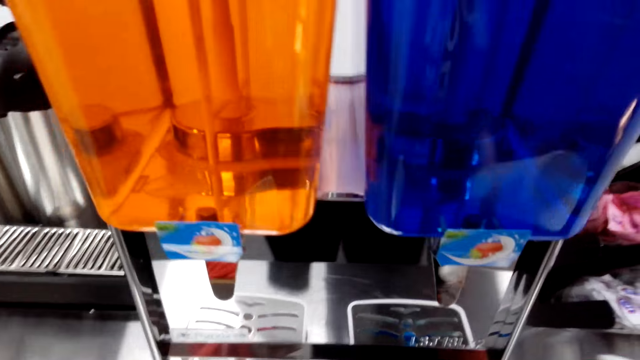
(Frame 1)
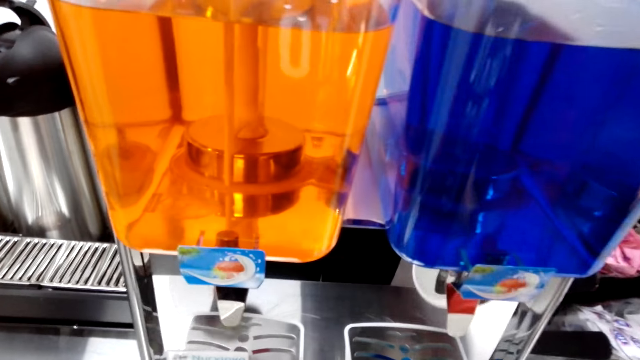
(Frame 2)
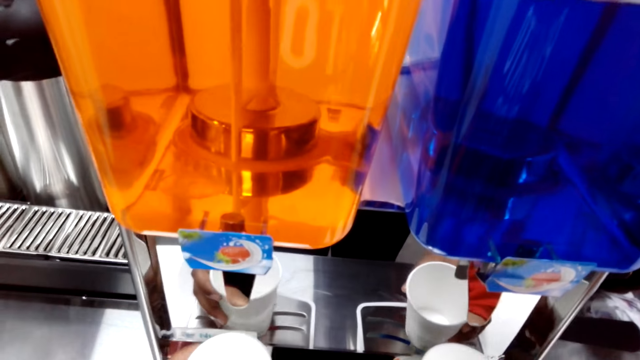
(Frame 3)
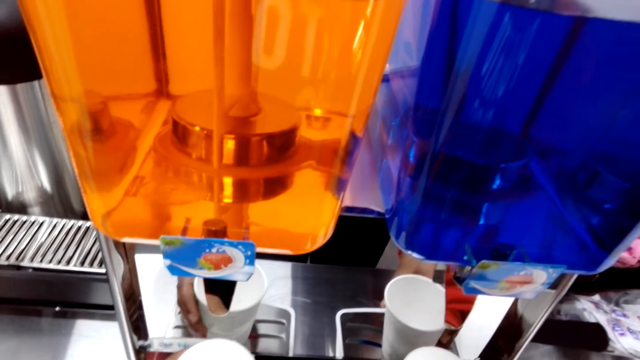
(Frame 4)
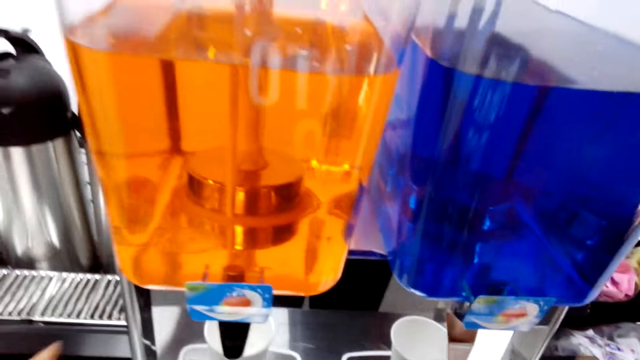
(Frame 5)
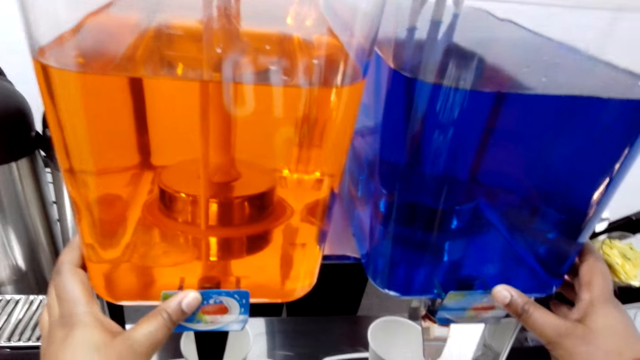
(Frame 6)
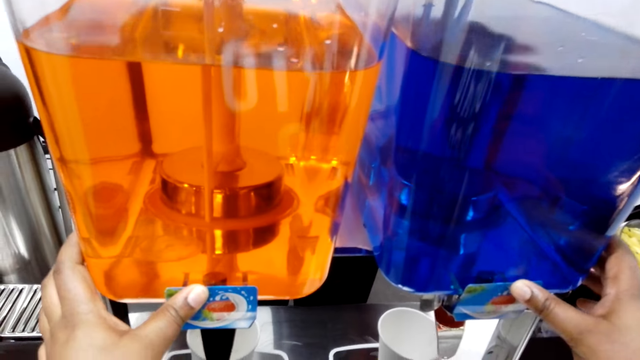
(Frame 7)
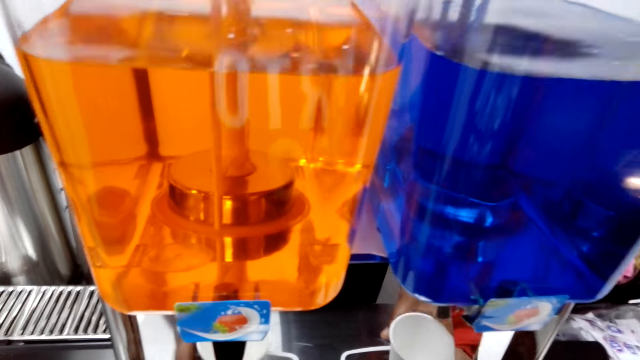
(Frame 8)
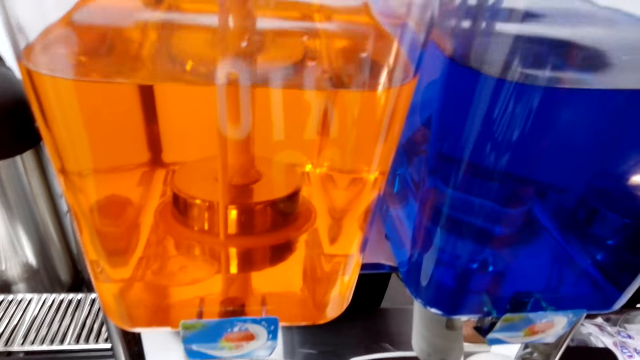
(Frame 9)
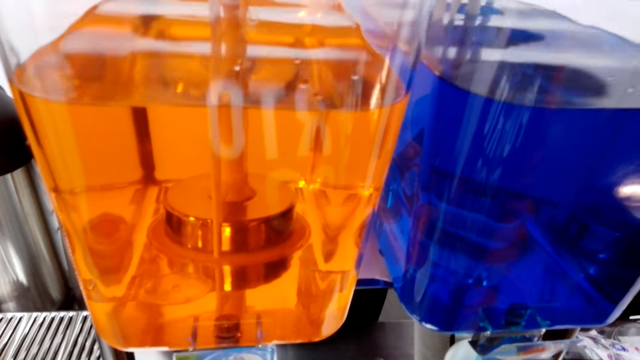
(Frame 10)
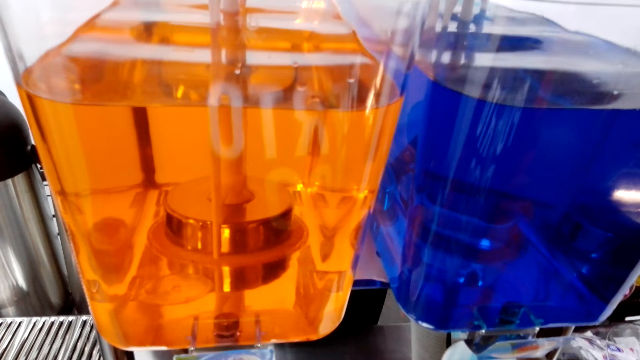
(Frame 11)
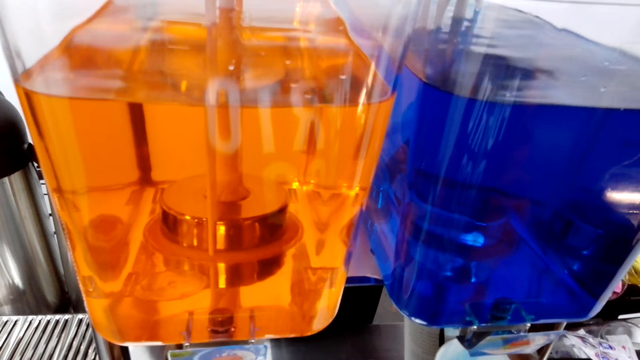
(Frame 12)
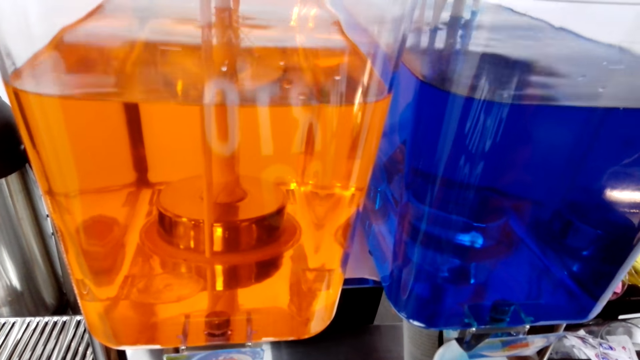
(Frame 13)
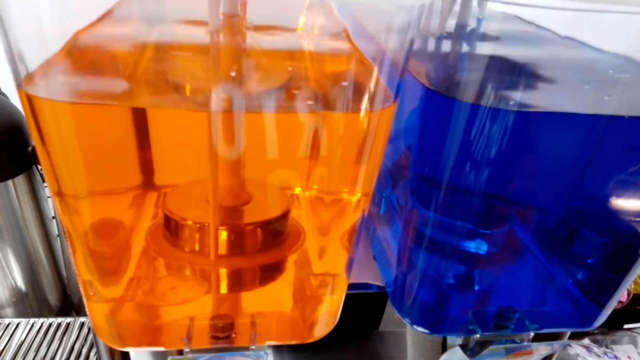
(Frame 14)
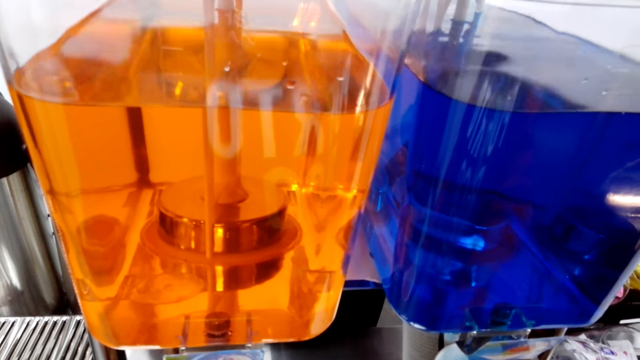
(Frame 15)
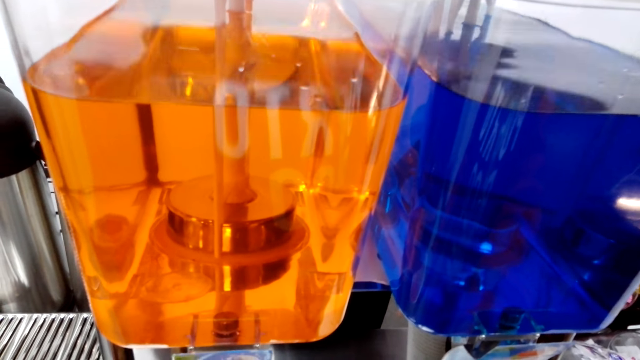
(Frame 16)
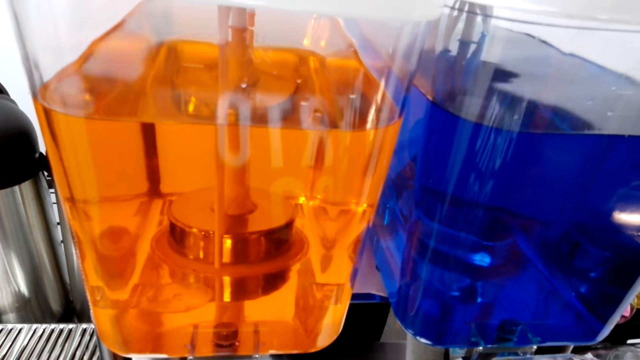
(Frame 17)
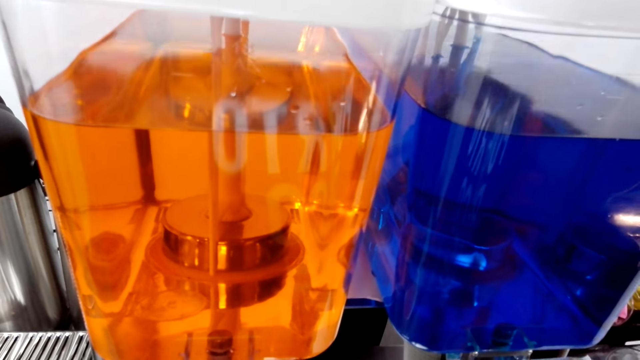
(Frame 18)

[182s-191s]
The camera wearer places the tumblers on the juice dispenser or drink dispenser. They operate the juice dispenser, open the drink dispenser, pick the tumblers and put juice in the tumblers.

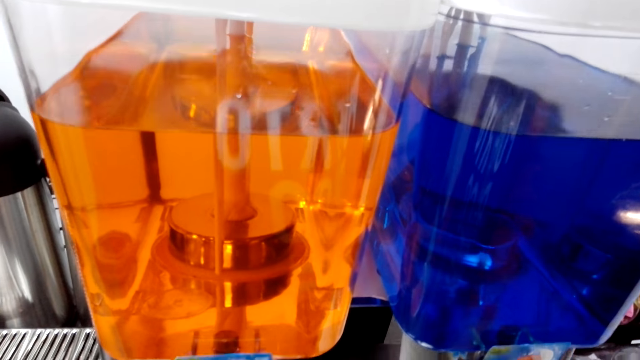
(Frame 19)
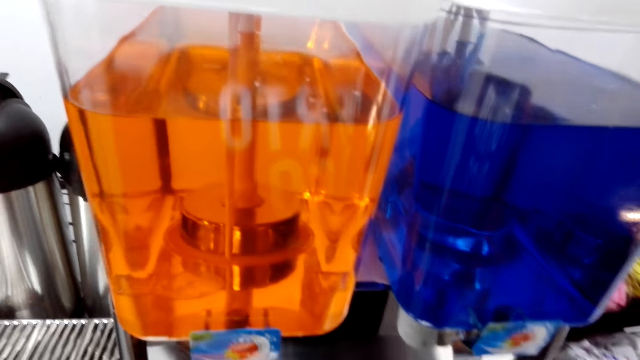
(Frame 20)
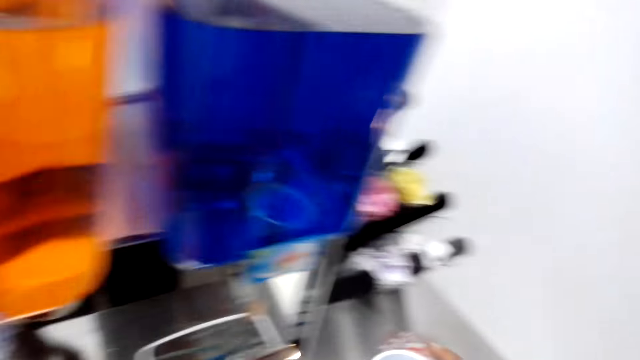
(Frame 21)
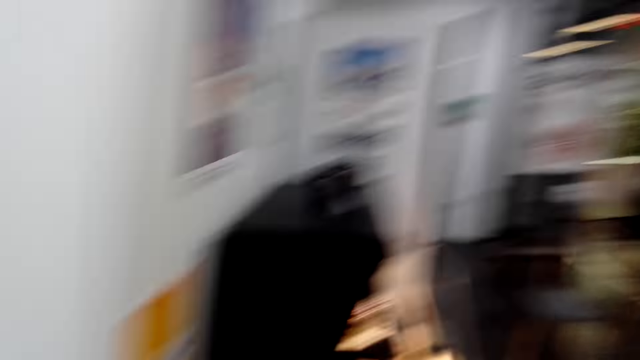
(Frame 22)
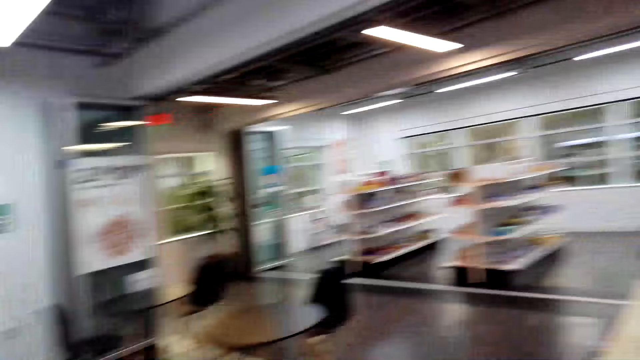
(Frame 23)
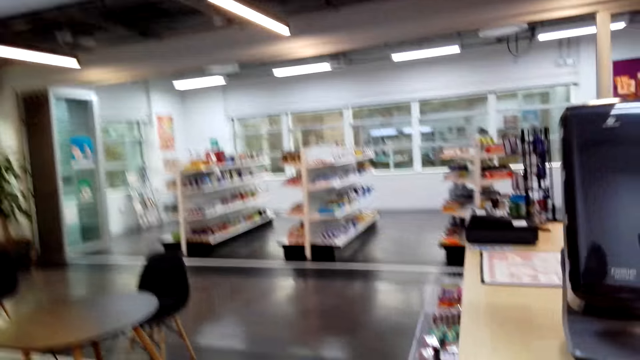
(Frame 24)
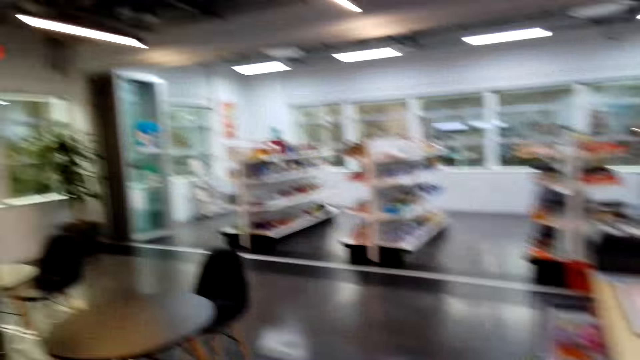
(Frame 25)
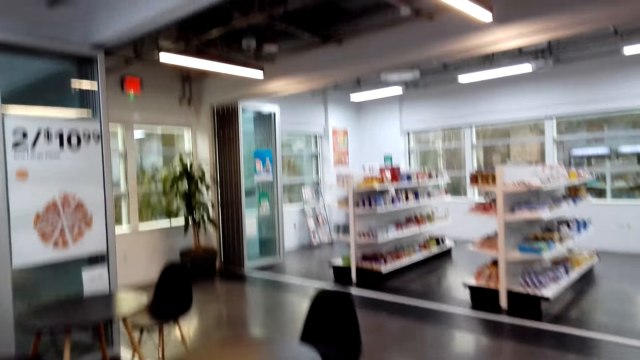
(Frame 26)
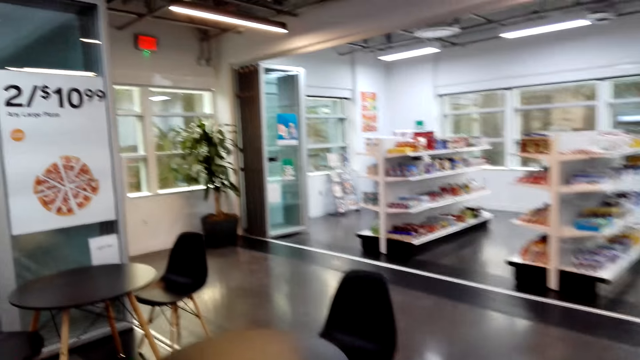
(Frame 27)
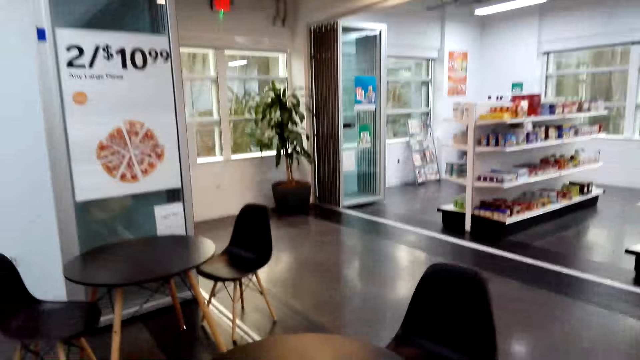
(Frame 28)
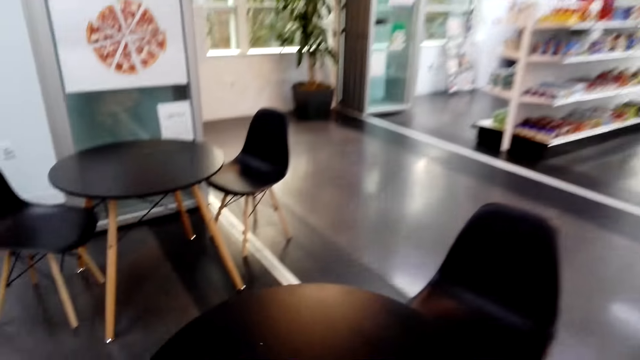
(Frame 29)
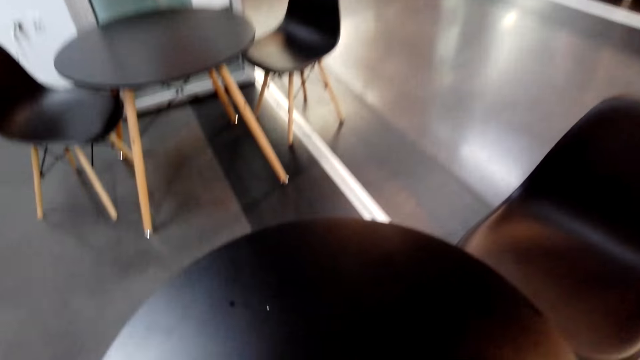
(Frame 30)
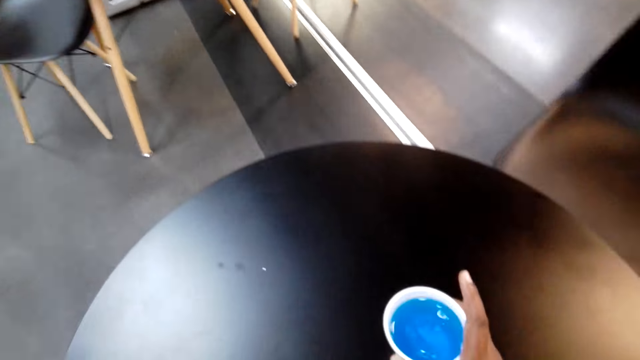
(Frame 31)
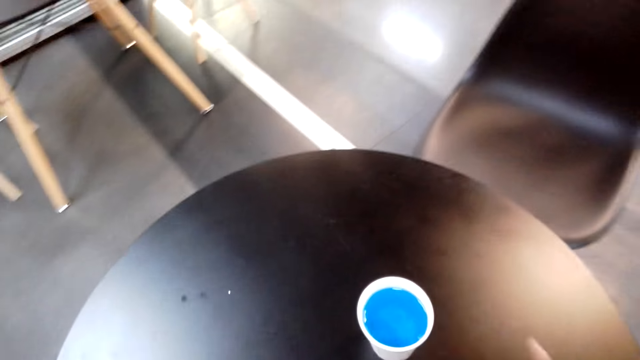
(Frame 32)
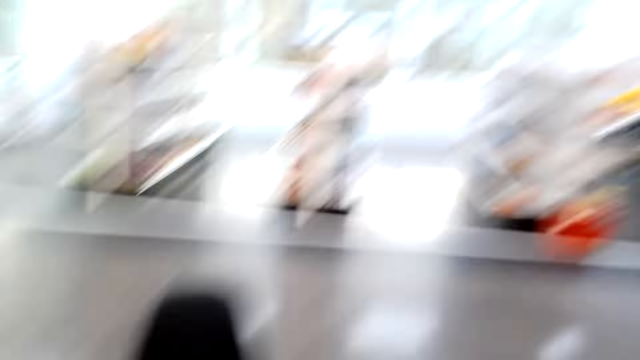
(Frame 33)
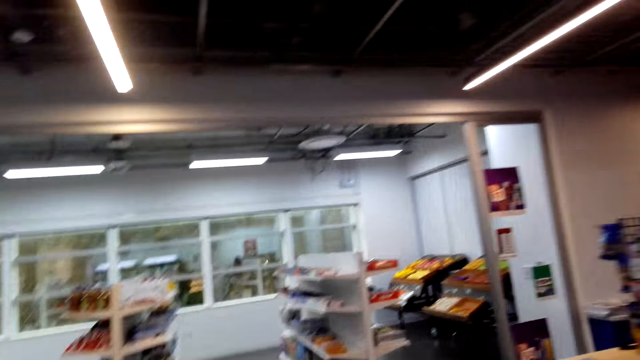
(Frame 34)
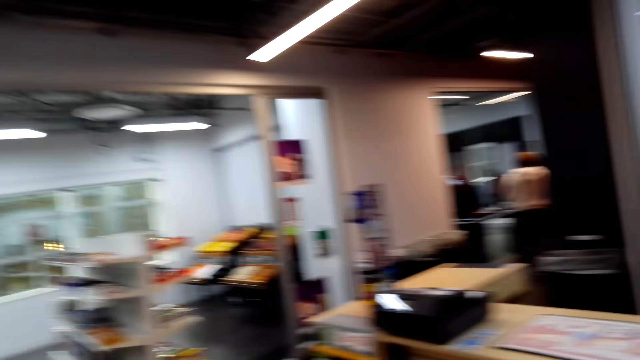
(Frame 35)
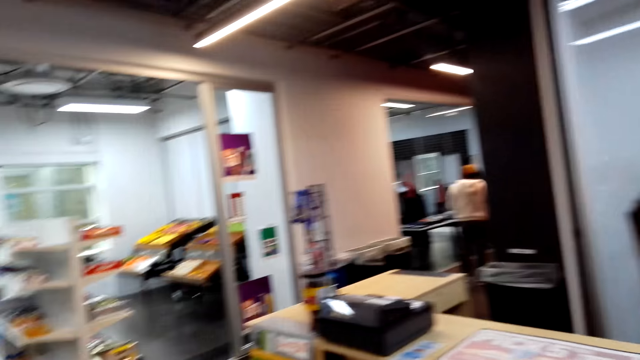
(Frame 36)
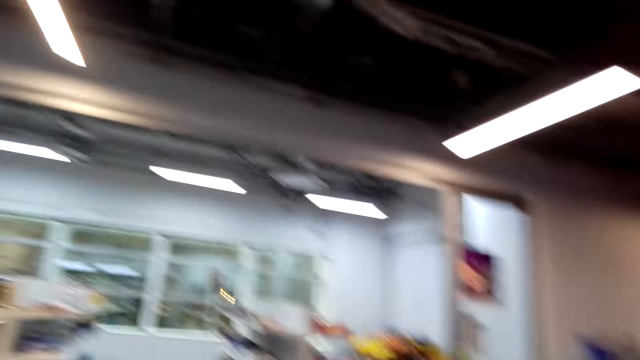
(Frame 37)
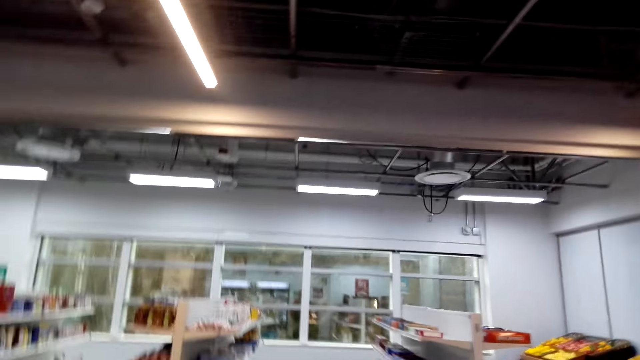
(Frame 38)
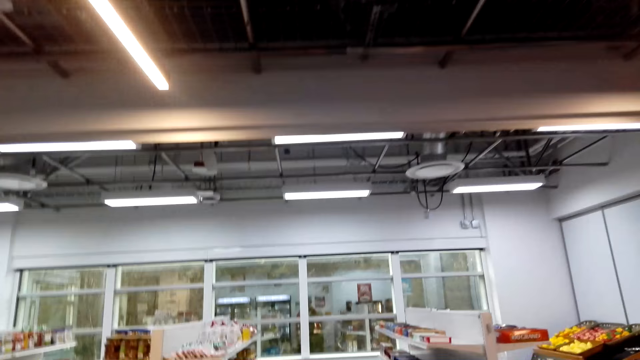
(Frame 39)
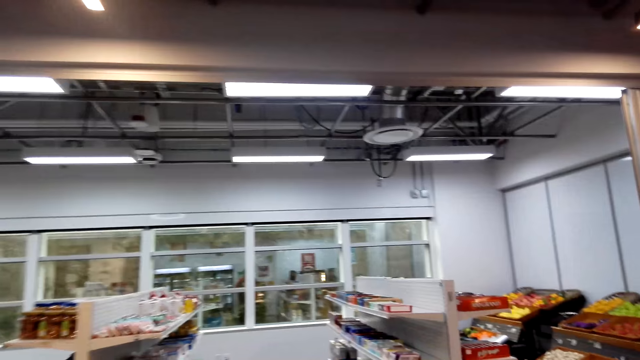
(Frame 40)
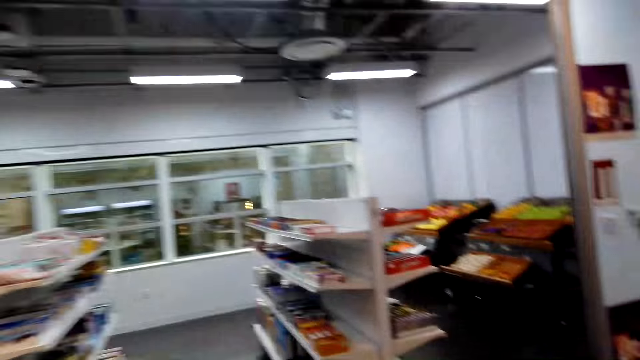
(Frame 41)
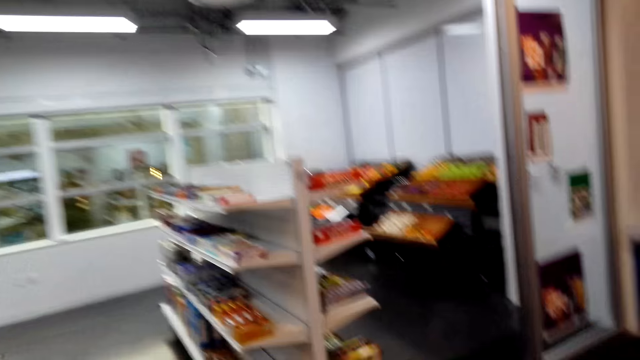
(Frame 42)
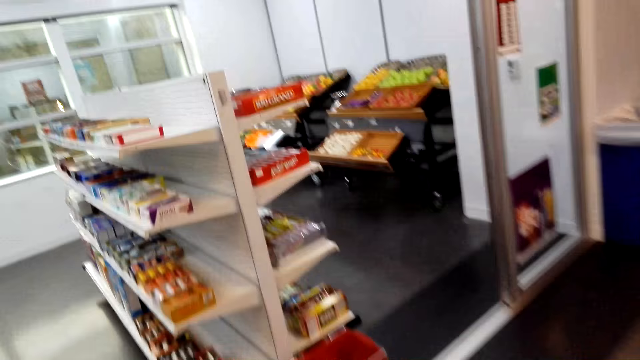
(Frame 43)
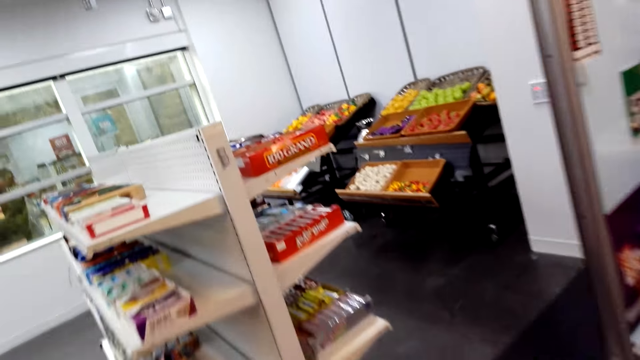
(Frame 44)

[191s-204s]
The camera wearer walks in the supermarket. They place the tumblers on the table. They walk in the room. They talk.
